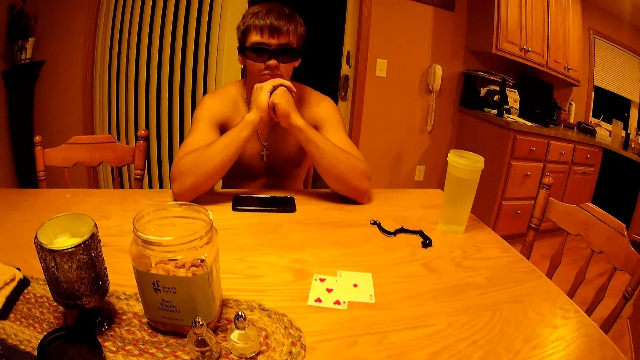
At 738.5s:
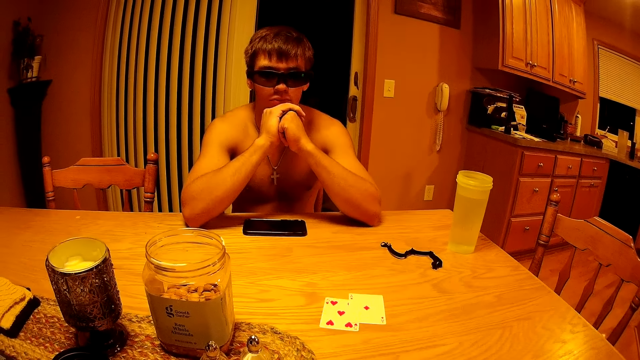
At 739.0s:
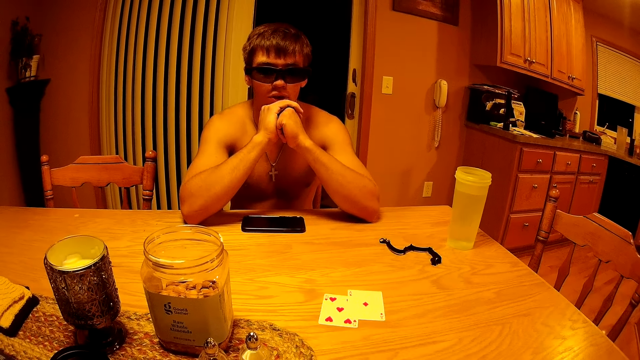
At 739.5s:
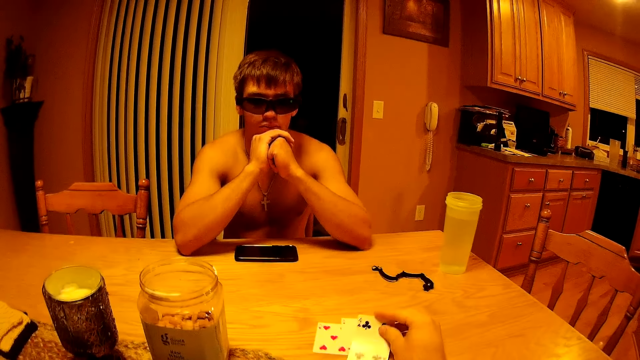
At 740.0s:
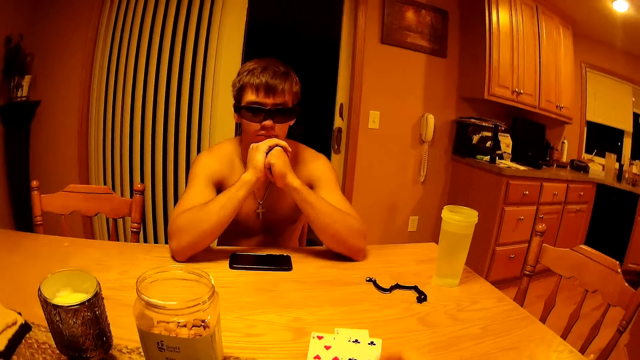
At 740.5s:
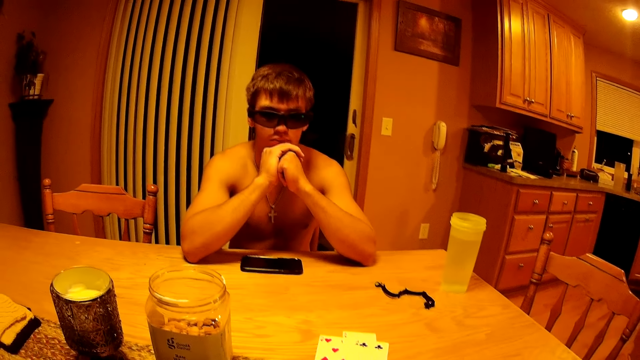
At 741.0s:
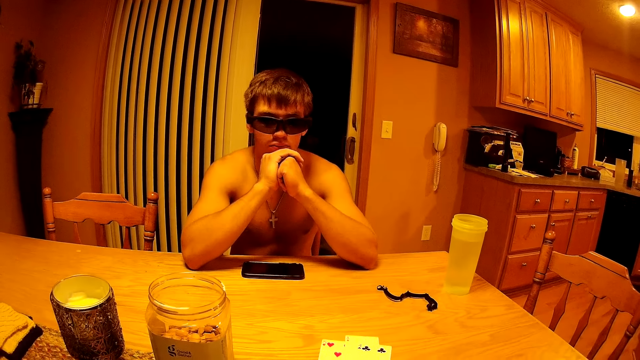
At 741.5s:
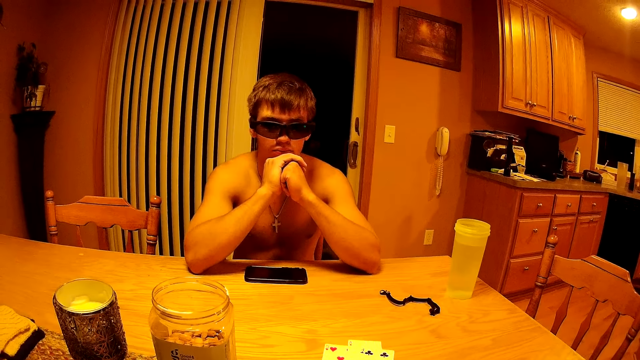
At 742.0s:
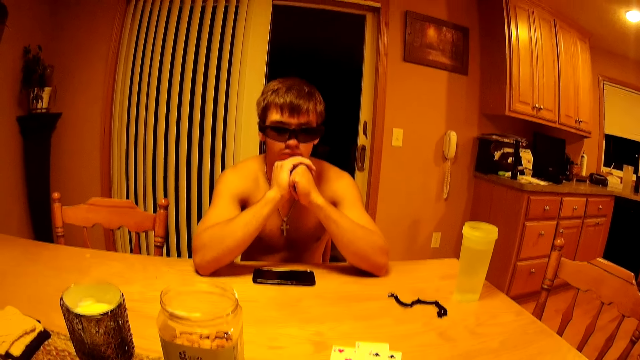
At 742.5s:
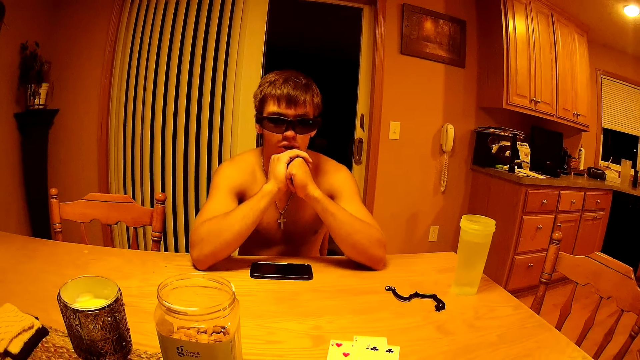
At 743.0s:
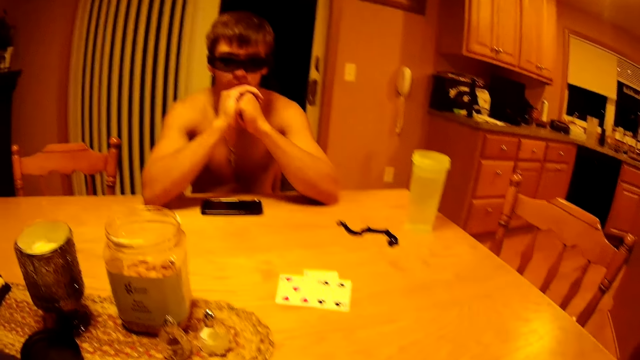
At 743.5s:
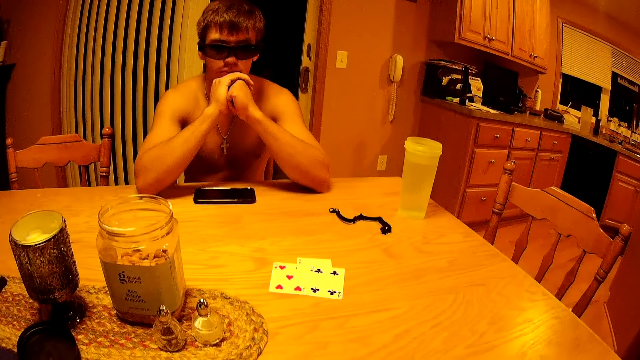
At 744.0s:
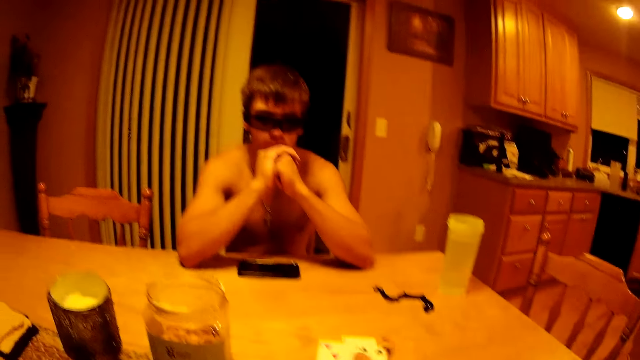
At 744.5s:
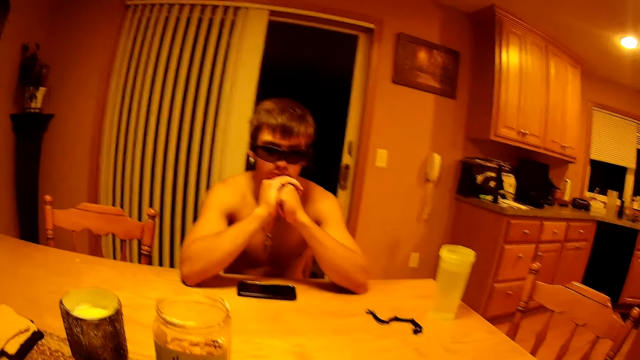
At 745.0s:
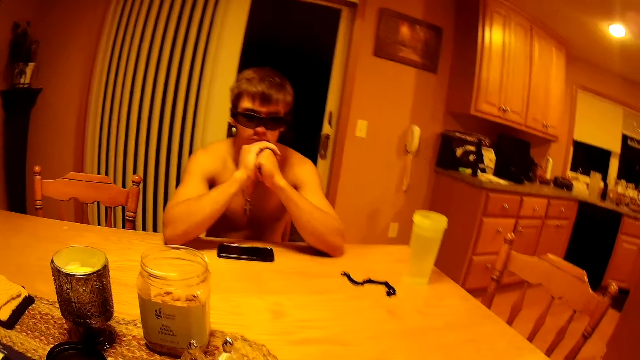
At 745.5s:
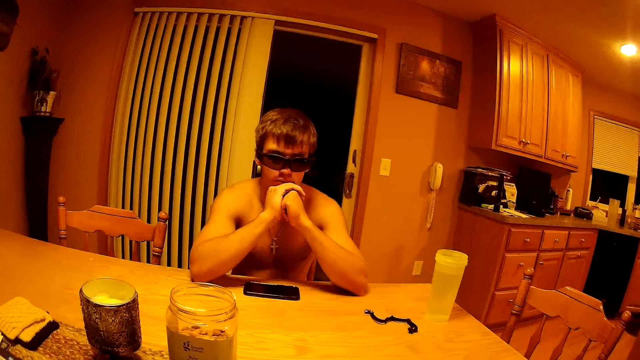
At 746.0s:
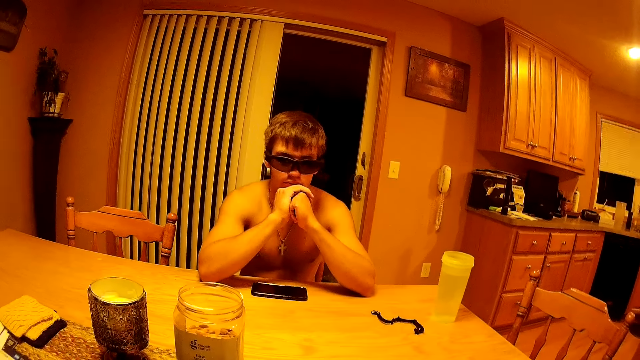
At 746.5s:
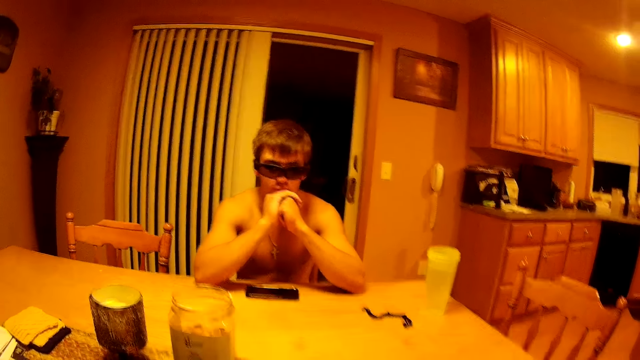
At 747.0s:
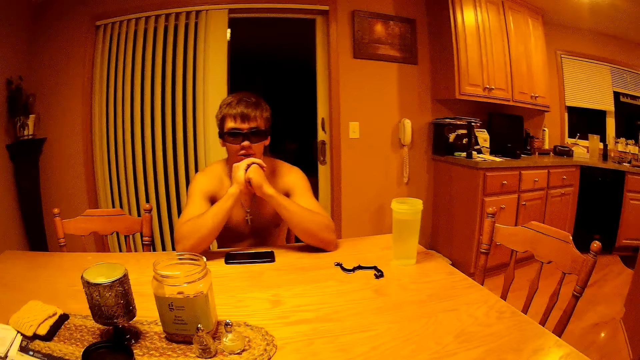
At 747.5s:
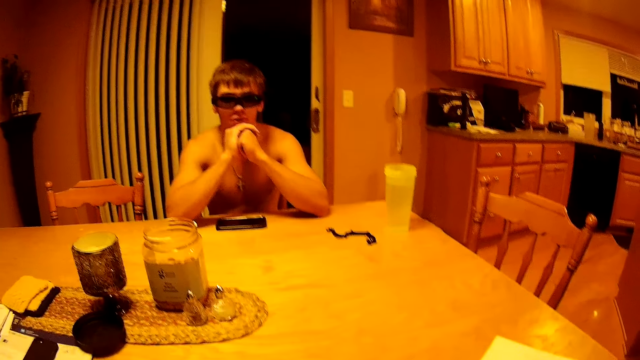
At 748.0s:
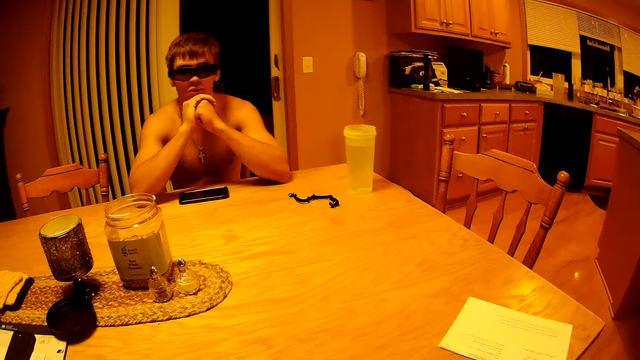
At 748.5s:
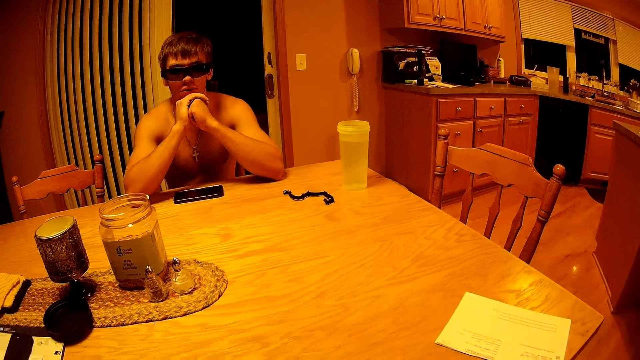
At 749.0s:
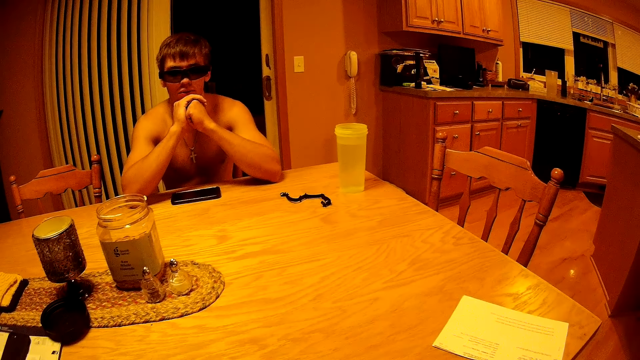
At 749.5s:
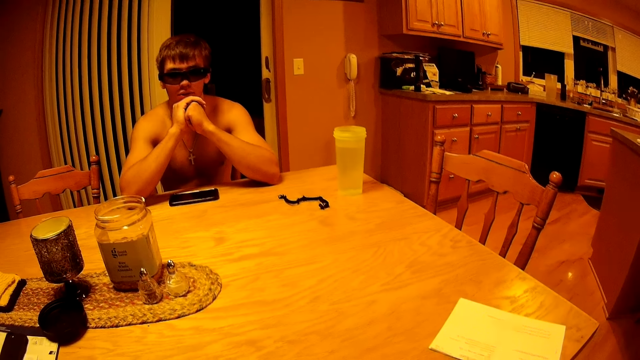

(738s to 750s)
The camera wearer drops a card with a club on the table. They pick up the playing cards from the table.

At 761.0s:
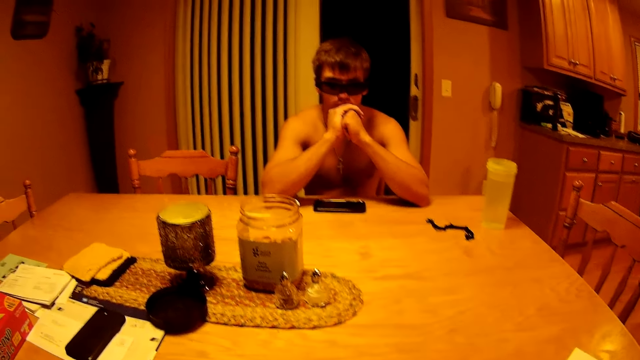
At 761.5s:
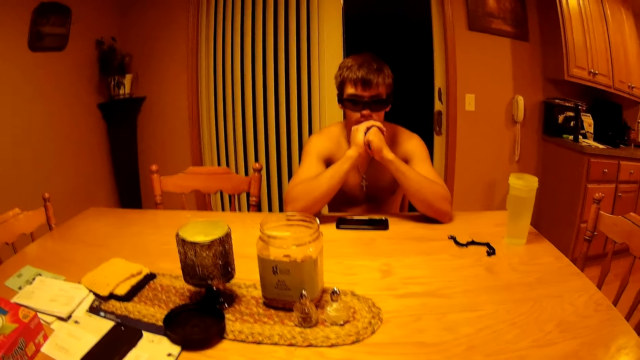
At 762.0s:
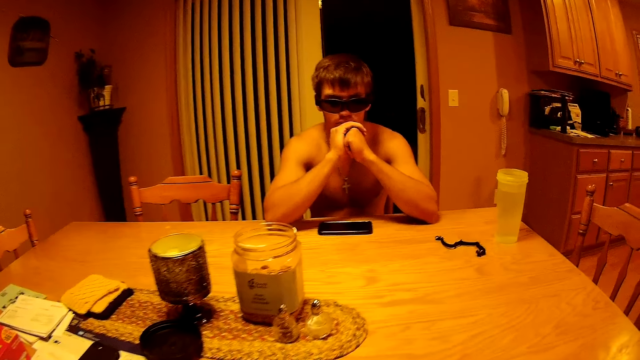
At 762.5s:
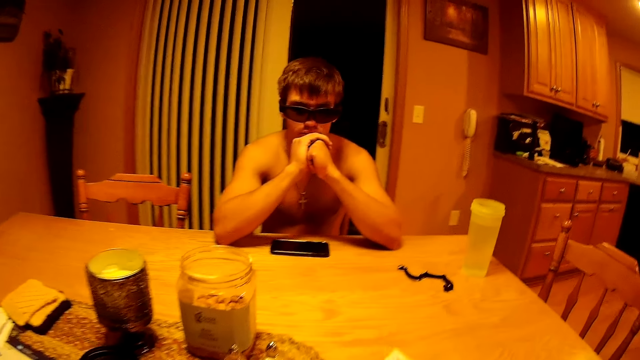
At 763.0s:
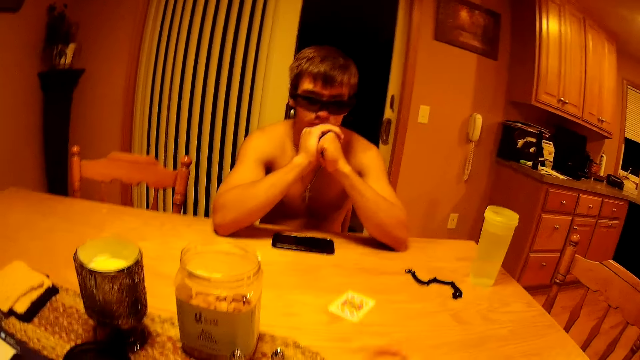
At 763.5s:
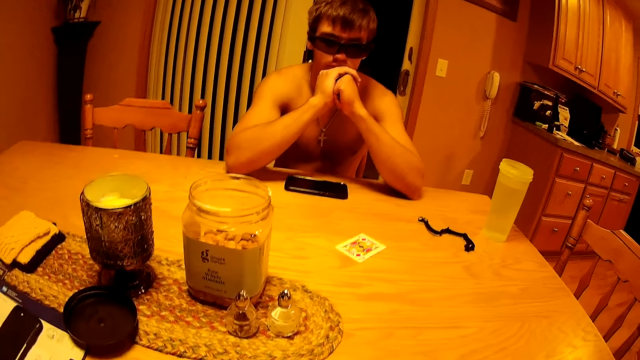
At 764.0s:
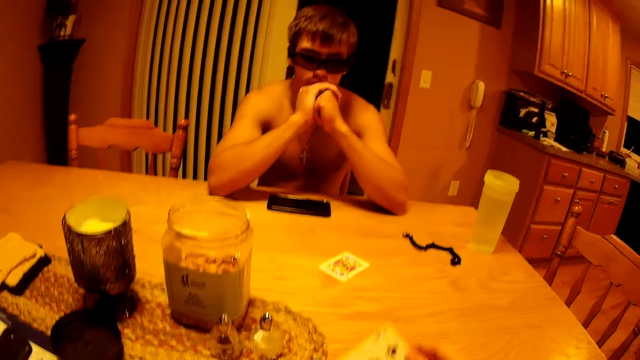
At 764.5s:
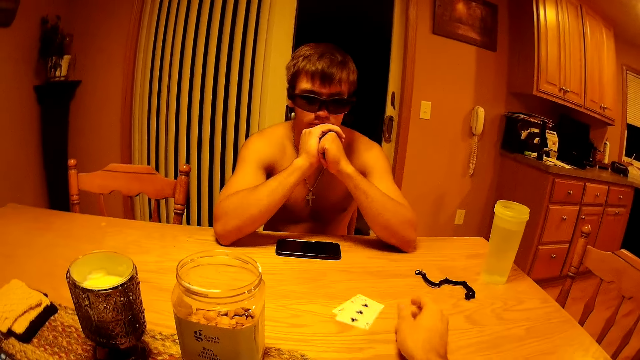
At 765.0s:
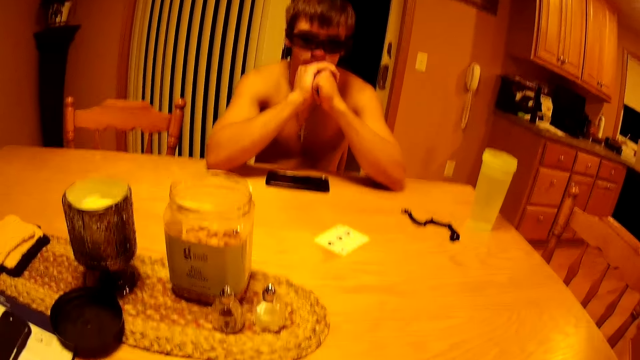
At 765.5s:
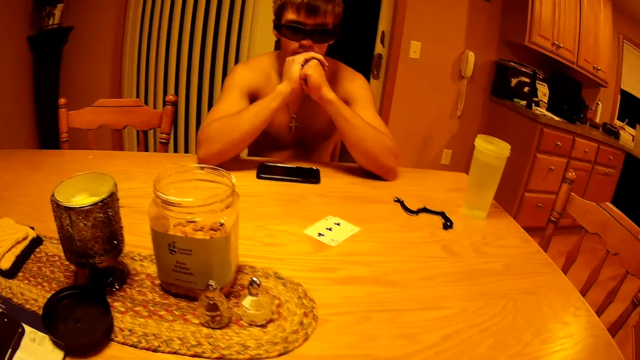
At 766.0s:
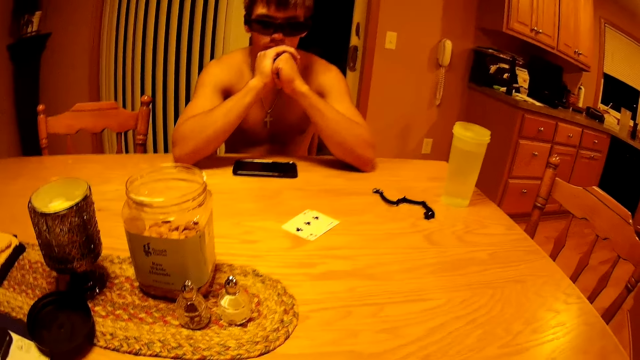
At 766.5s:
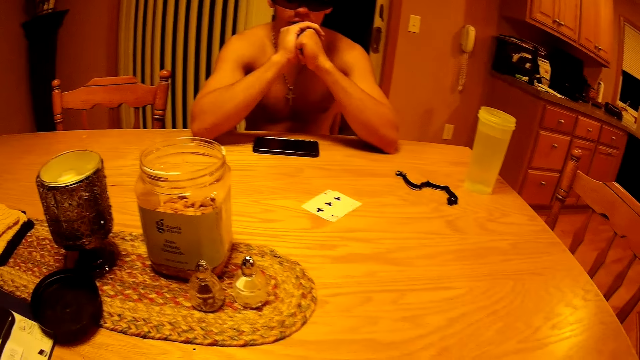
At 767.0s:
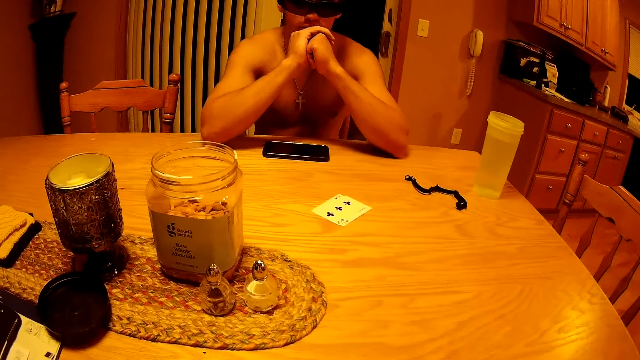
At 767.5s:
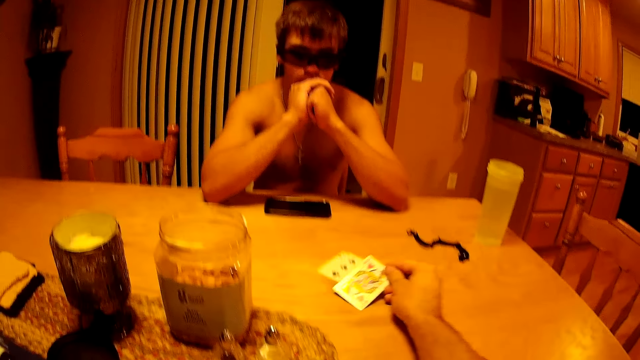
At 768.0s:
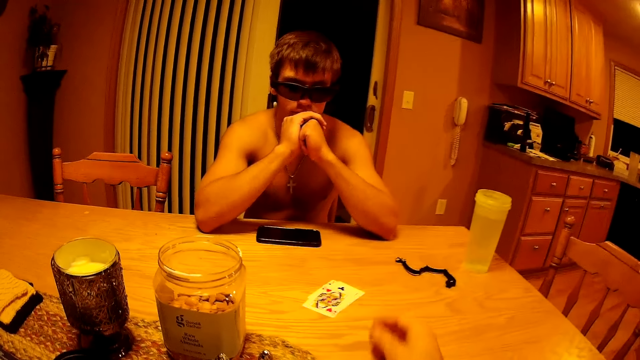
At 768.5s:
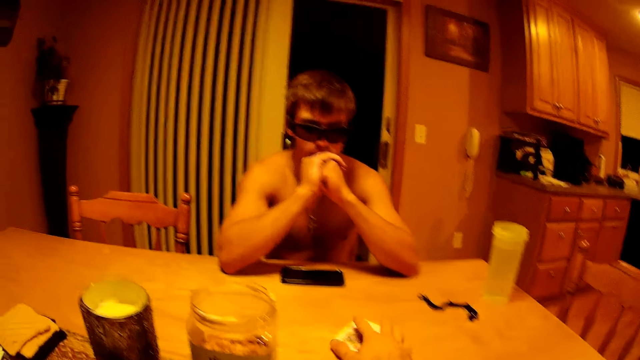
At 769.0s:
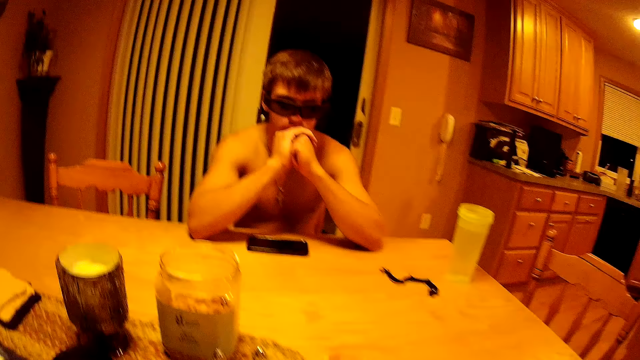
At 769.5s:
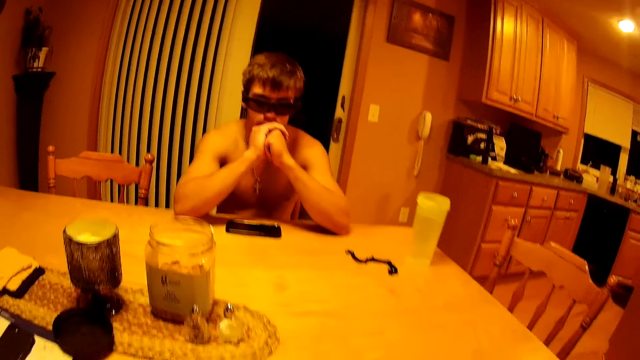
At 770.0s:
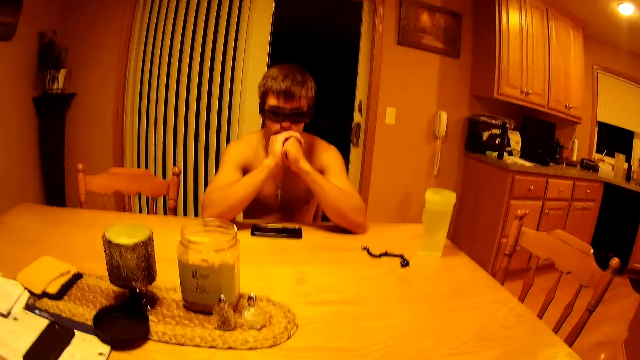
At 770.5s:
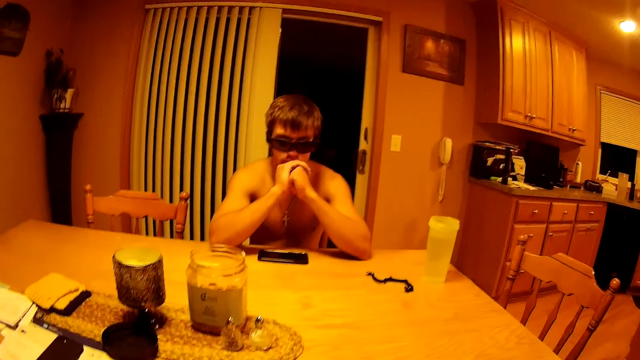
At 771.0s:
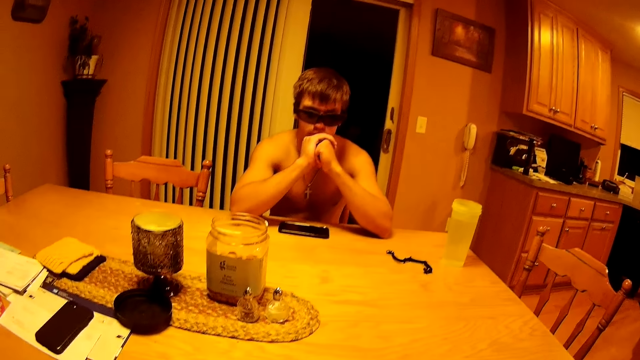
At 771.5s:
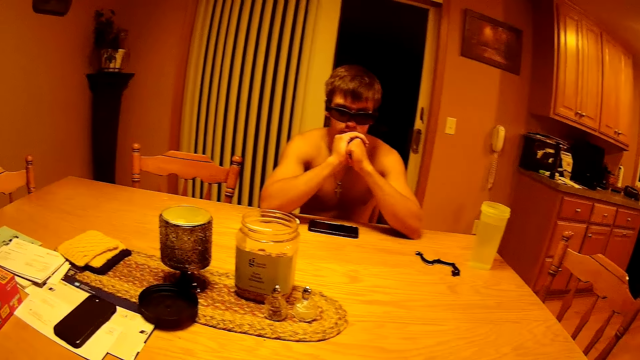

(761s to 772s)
The camera wearer drops a card with diamonds on the table. They drop a card with clubs on the table. They drop a card with hearts on the table. They pick up the playing cards from the table.
